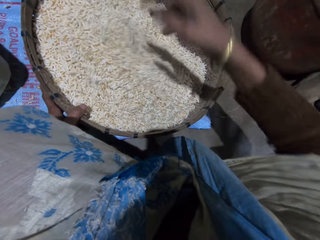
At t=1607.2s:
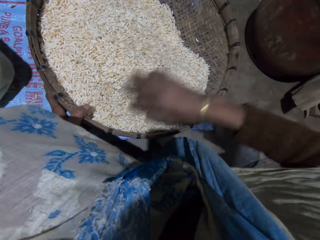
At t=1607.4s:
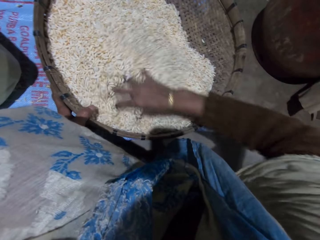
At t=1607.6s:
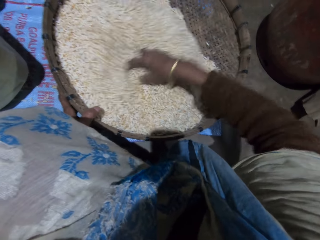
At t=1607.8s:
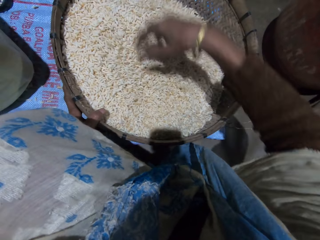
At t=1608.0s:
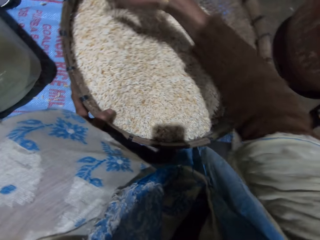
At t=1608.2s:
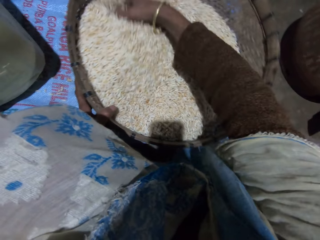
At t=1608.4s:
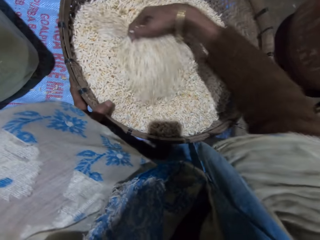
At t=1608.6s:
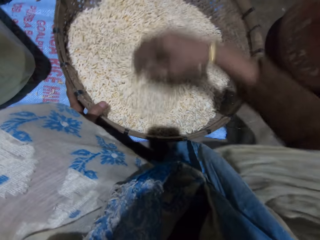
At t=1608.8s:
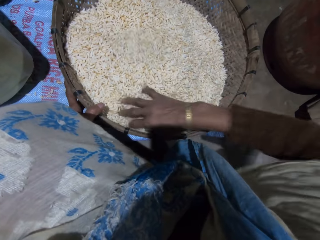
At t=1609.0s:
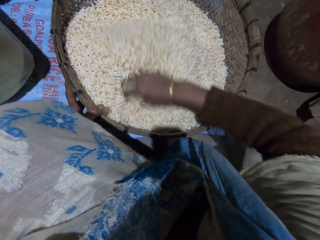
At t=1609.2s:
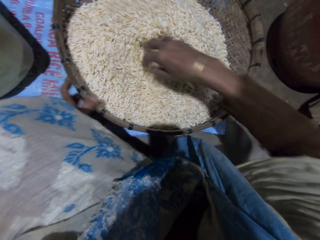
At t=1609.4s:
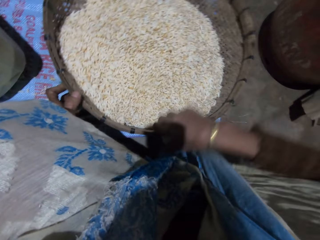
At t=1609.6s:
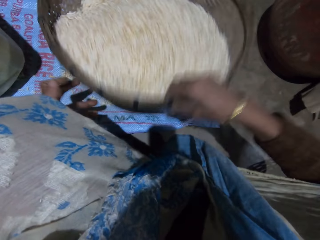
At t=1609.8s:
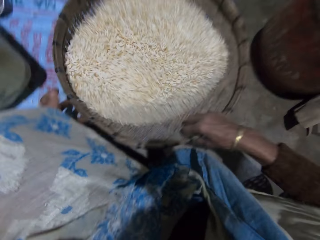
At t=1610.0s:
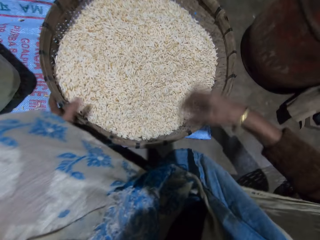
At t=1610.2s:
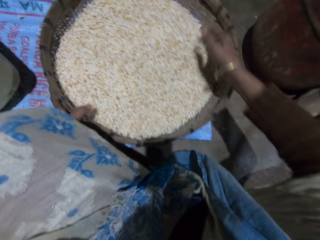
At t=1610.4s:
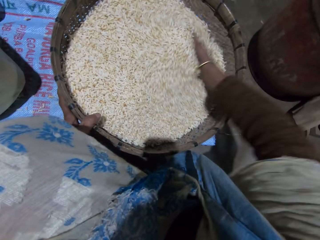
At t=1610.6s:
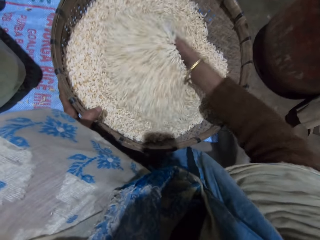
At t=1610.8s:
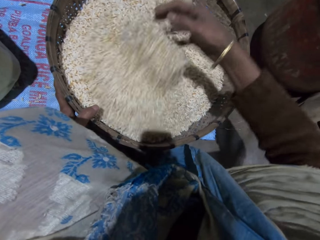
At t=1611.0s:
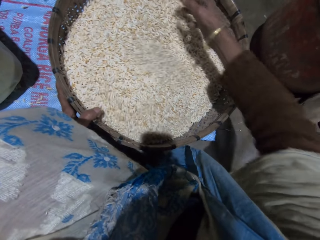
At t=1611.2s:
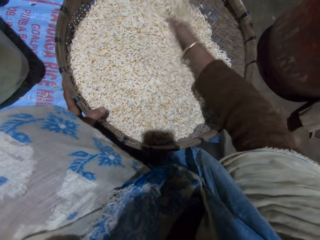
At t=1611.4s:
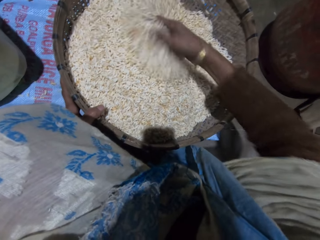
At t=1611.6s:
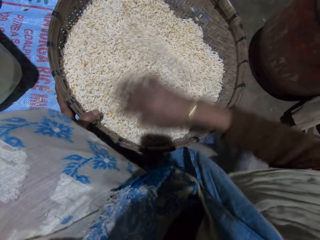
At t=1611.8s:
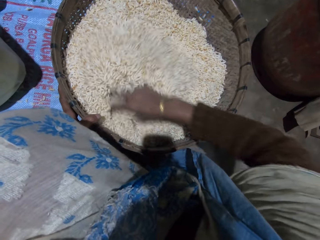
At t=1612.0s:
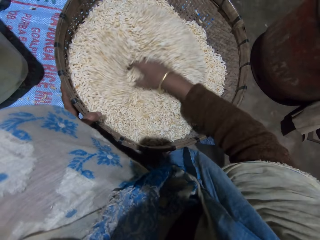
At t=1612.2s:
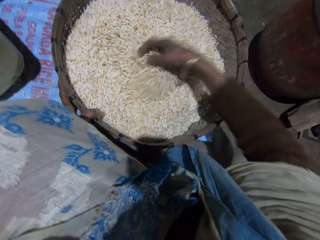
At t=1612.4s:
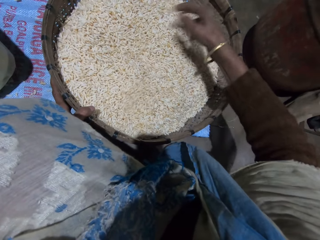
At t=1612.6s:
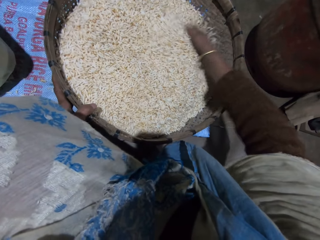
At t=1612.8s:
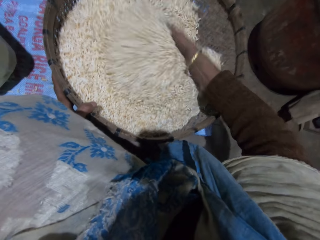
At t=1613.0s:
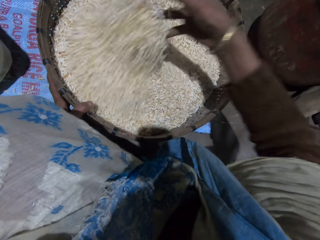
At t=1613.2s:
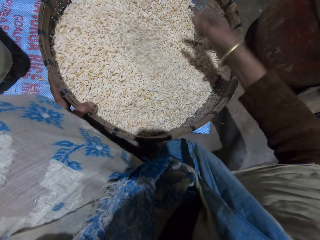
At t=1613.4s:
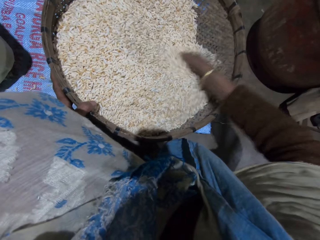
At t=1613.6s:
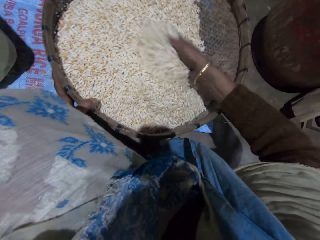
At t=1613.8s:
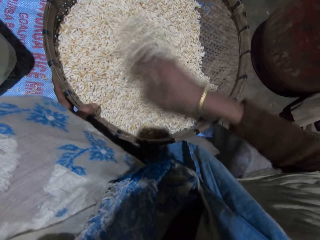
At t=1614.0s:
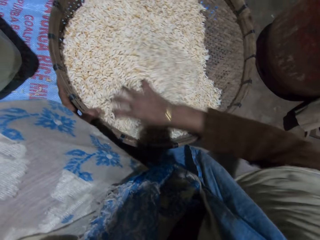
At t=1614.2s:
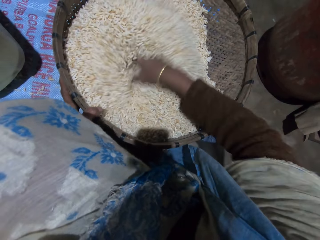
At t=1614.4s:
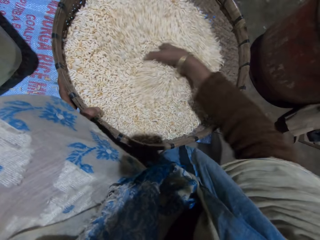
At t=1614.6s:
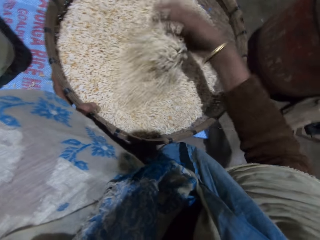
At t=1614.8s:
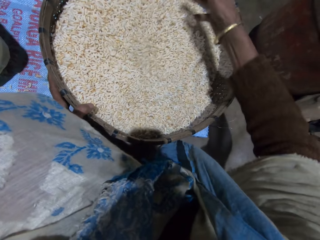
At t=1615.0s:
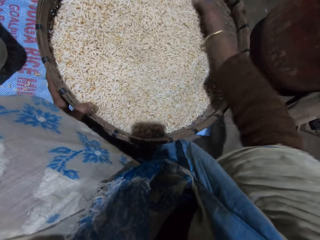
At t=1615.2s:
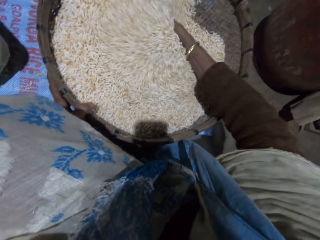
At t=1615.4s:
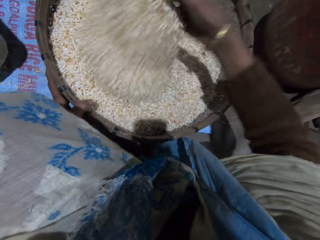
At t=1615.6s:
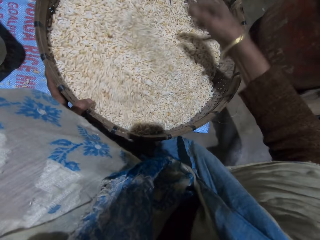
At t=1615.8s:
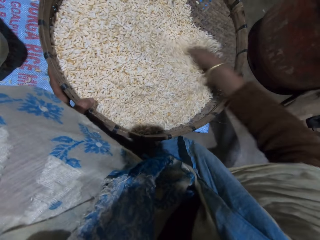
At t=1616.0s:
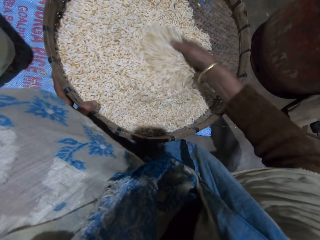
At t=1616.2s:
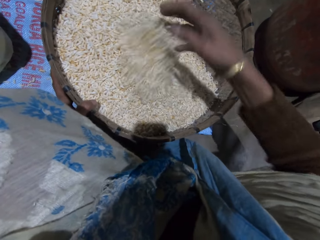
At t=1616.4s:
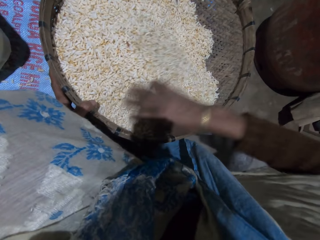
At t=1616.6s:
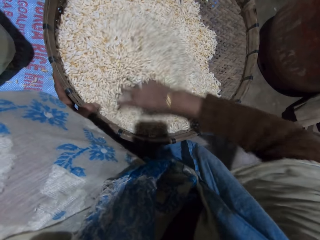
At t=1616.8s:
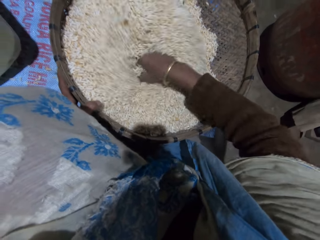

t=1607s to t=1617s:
The camera wearer adjusts the winnowing basket. She shakes the basket with her right hand. She mixes grains in the basket with her right hand.

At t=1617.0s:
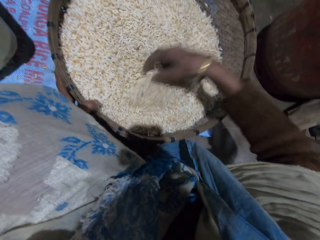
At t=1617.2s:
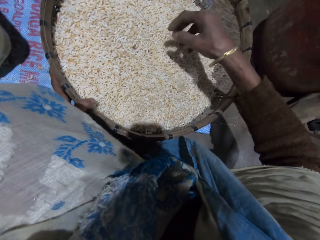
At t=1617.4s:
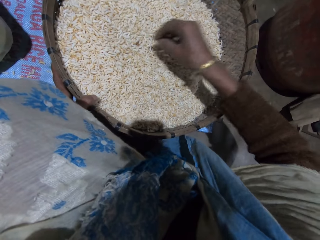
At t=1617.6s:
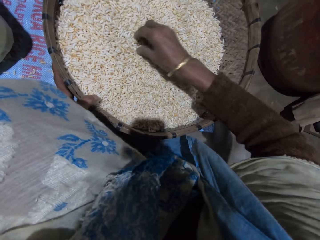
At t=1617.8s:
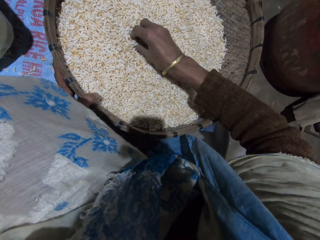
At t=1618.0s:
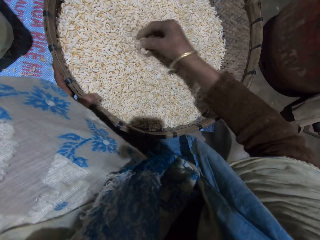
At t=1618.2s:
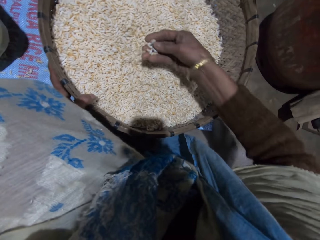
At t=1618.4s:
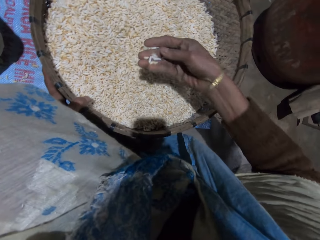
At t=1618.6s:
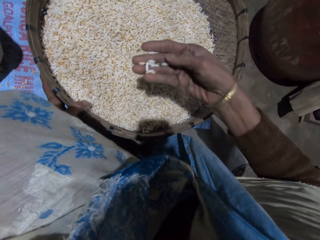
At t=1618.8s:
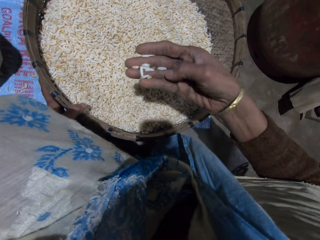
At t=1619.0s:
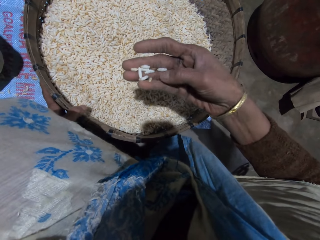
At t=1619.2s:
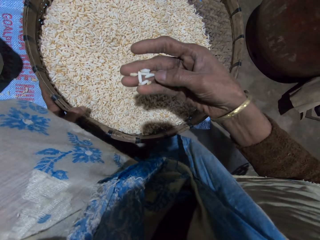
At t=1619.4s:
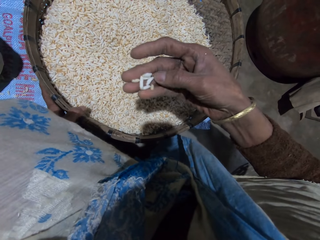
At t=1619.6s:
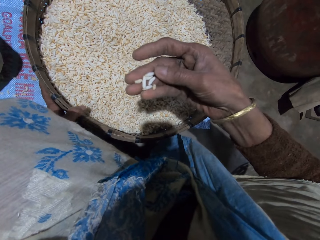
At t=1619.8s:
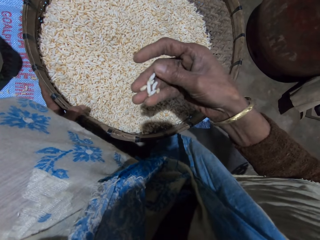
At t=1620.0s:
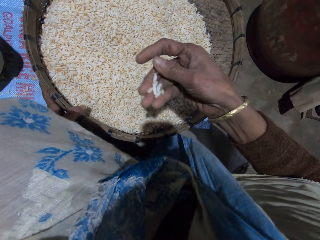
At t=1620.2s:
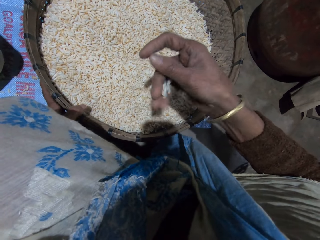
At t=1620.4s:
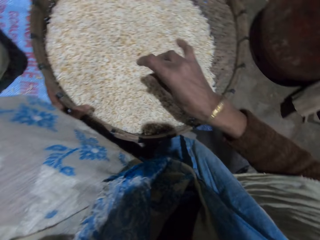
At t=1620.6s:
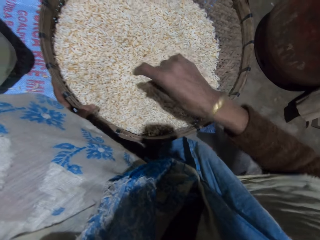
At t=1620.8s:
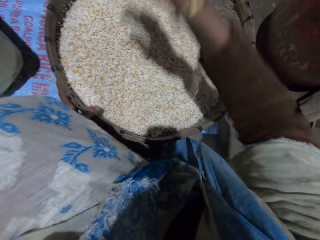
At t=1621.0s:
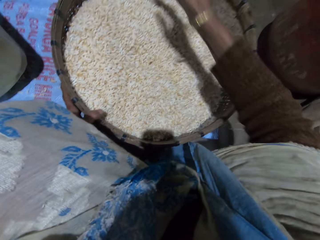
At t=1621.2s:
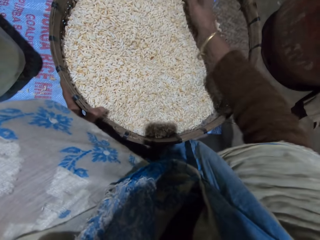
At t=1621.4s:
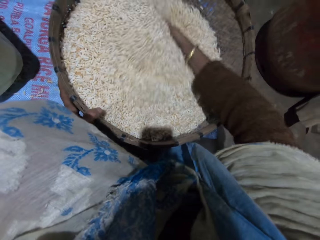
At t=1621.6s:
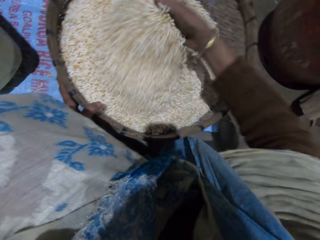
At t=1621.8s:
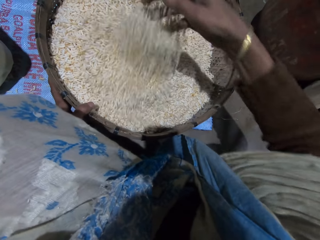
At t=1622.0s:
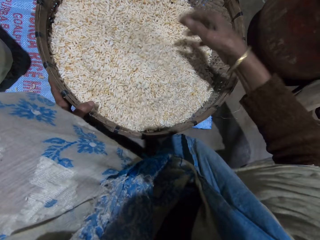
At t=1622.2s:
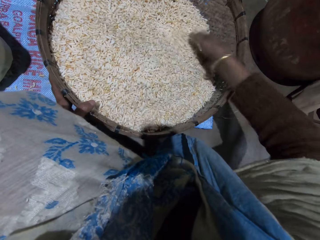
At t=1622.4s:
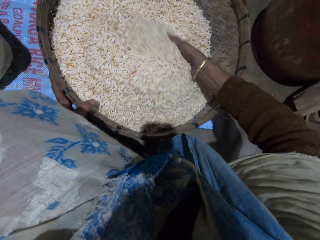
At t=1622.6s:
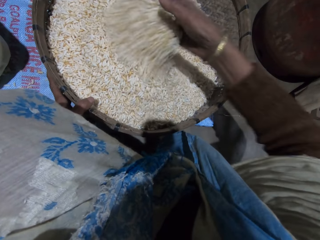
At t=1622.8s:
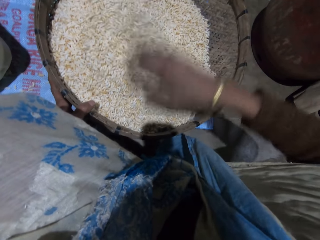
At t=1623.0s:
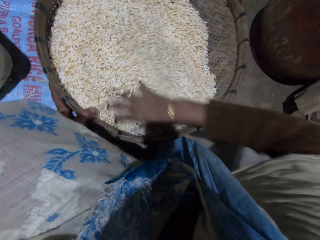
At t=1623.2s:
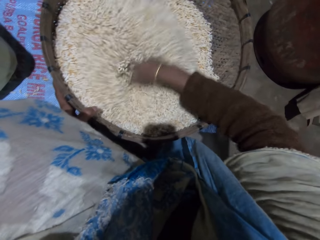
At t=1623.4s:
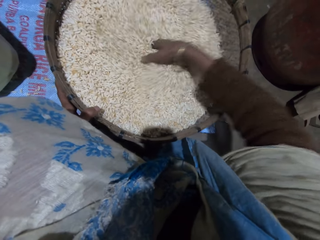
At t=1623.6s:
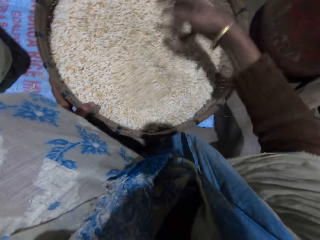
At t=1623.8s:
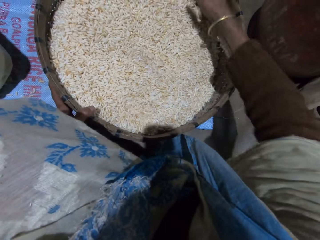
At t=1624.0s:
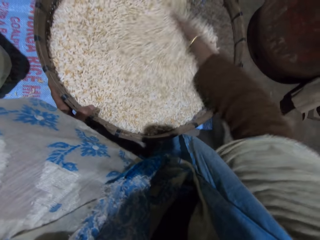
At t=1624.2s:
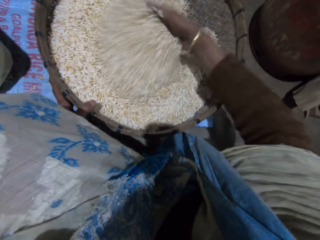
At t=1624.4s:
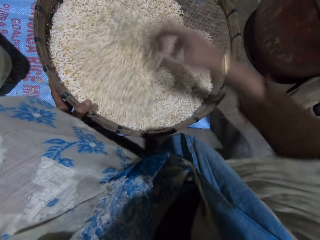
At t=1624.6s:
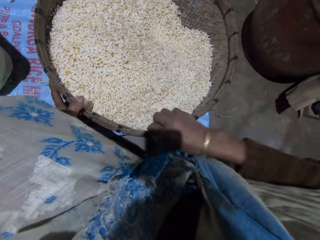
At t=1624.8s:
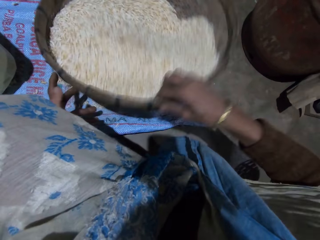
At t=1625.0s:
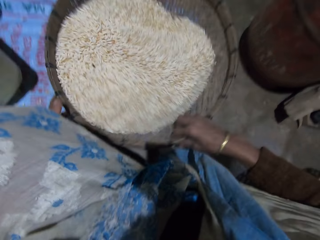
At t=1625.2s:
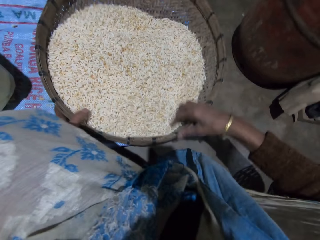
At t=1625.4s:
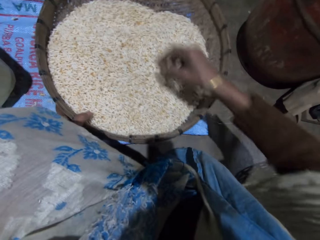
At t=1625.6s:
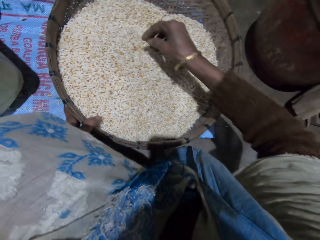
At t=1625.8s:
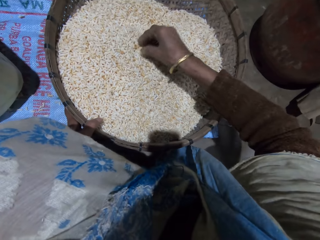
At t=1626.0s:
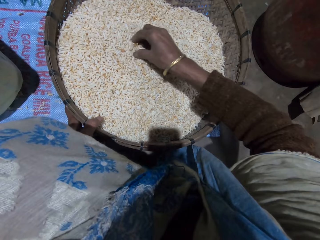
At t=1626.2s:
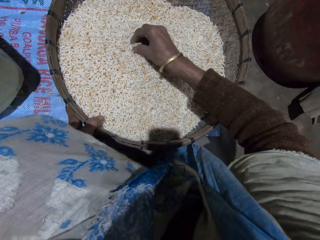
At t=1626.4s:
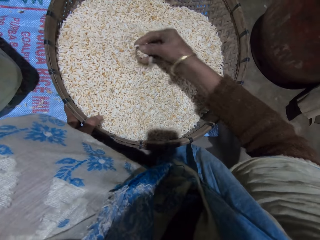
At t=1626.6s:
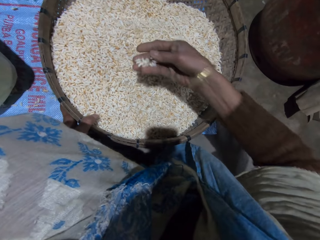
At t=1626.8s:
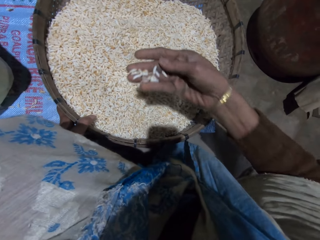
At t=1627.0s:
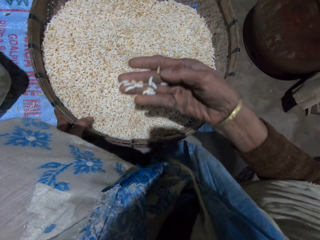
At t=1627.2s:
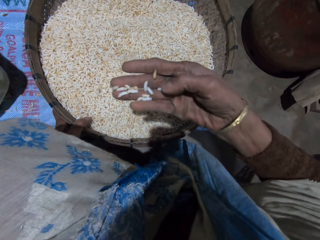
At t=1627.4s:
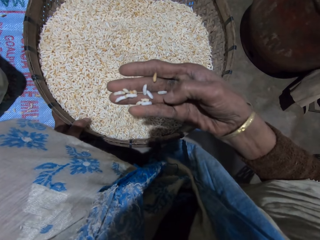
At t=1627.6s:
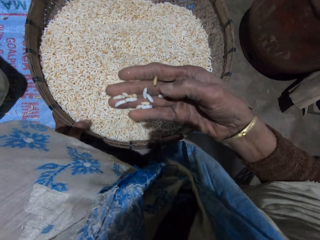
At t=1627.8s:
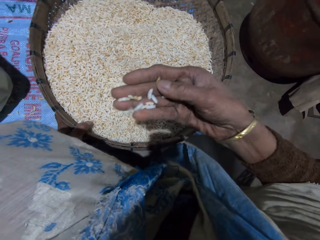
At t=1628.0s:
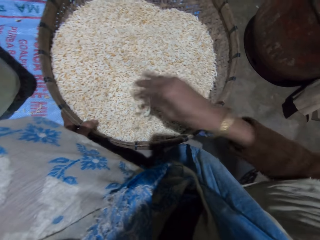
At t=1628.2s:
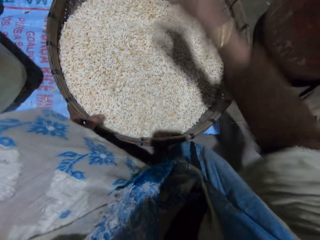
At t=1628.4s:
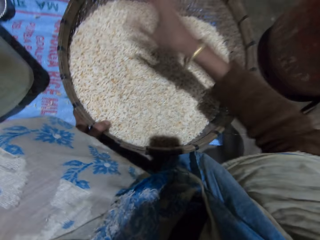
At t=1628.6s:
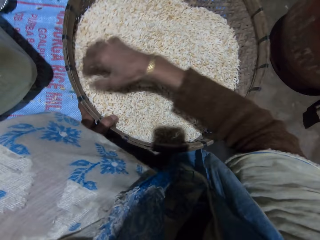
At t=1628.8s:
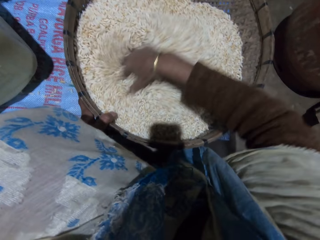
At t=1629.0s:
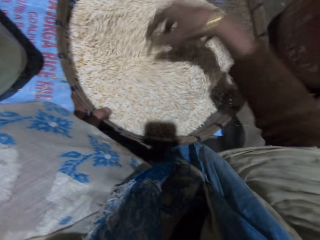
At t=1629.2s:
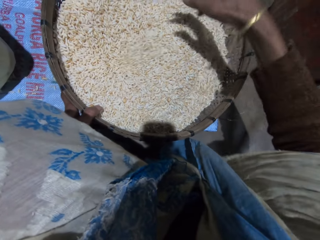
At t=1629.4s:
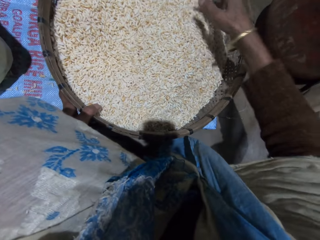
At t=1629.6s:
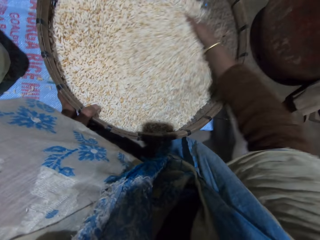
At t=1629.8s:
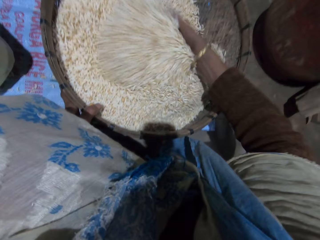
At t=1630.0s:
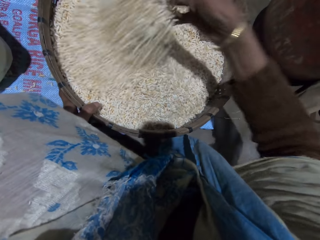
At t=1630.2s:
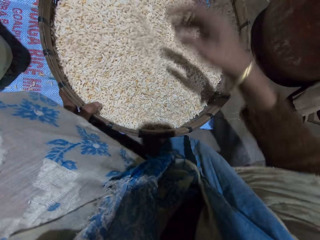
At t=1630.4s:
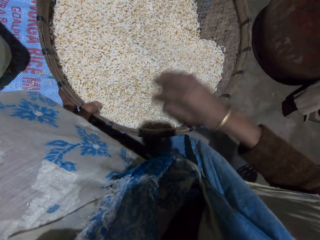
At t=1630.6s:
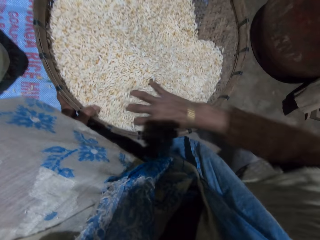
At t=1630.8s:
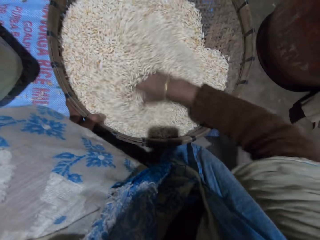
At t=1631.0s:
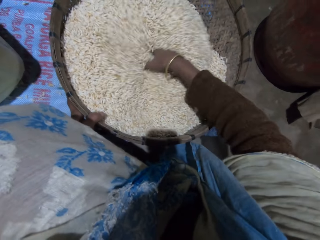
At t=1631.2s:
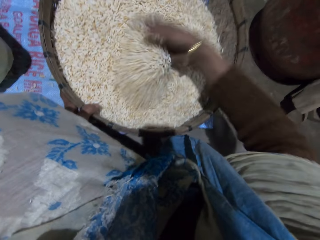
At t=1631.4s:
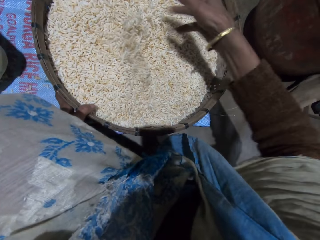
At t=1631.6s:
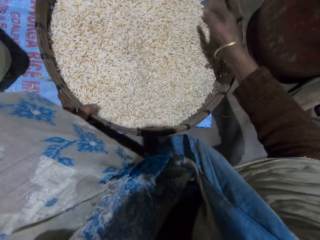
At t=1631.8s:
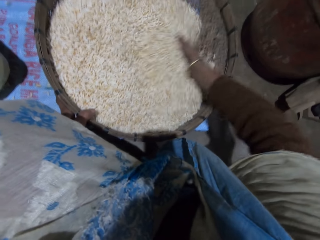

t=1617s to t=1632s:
The camera wearer picks grains from the basket with her right hand. She checks the grains. She pours the grains in the basket. She throws the chaff or grain on the floor. She mixes the grains in the basket with her right hand. She adjusts the winnowing basket. She shakes the basket with her right hand. She picks the grains from the basket with her right hand. She checks the grains. She pours the grains in the basket. She throws the chaff or grain on the floor. She mixes the grains in the basket with her right hand.
